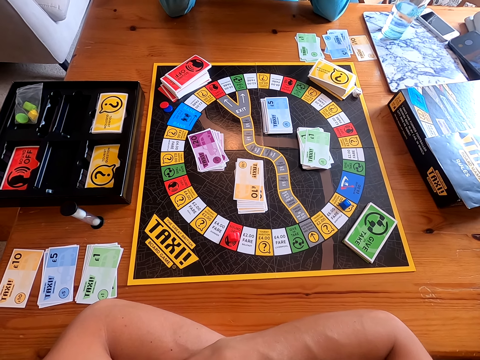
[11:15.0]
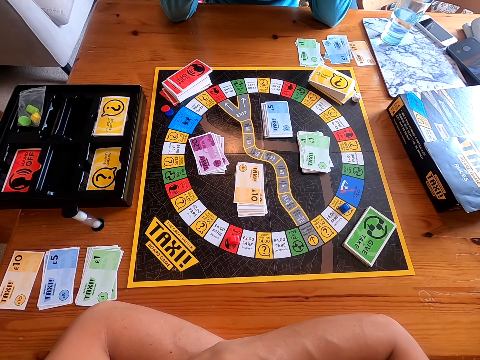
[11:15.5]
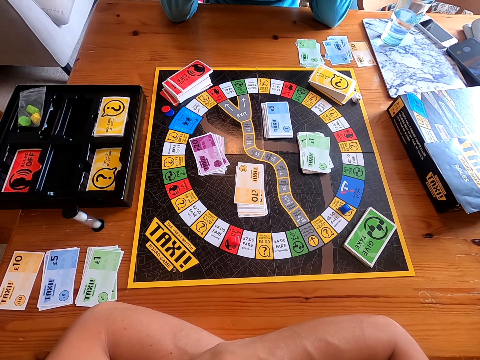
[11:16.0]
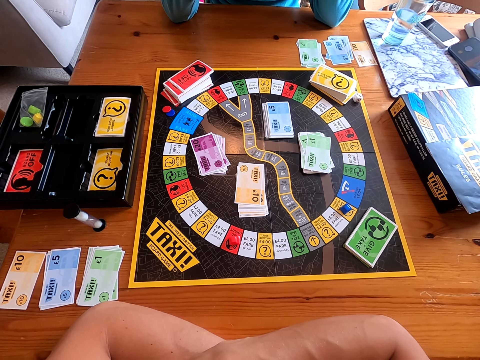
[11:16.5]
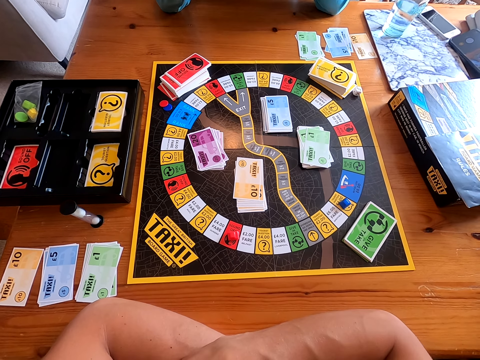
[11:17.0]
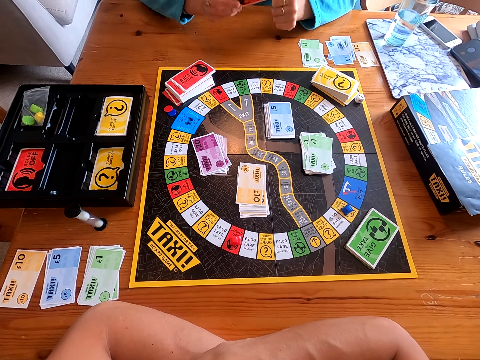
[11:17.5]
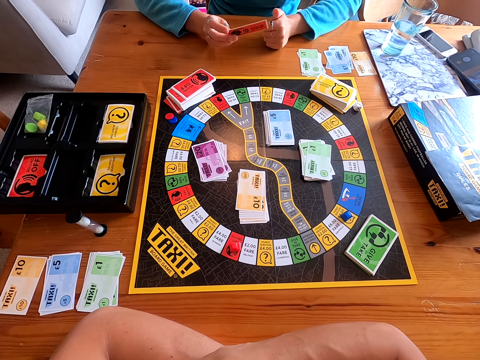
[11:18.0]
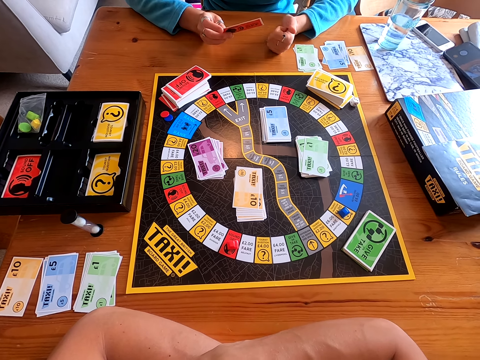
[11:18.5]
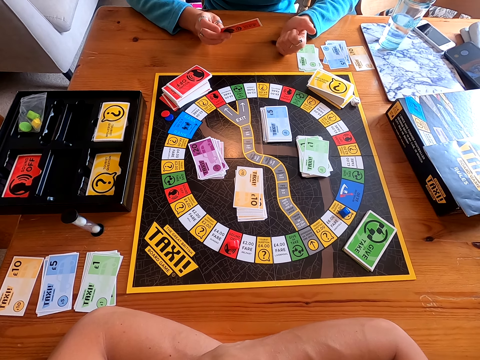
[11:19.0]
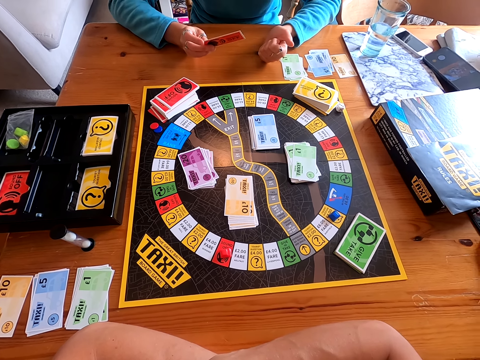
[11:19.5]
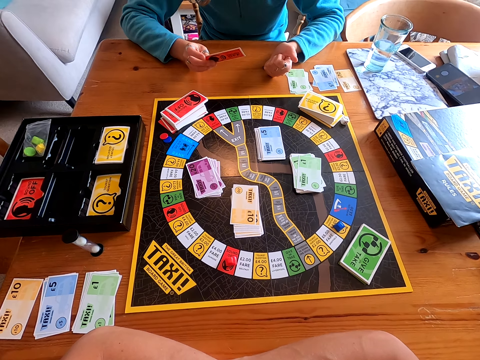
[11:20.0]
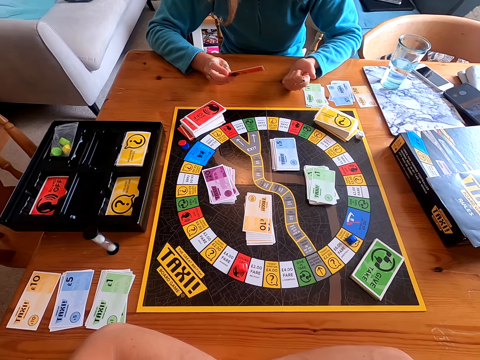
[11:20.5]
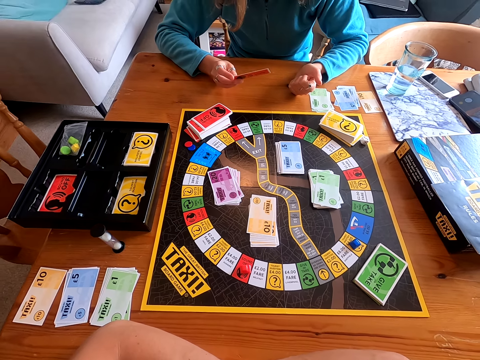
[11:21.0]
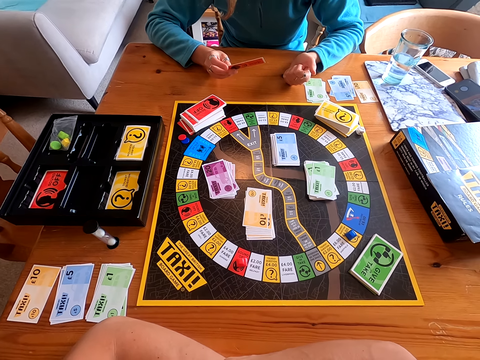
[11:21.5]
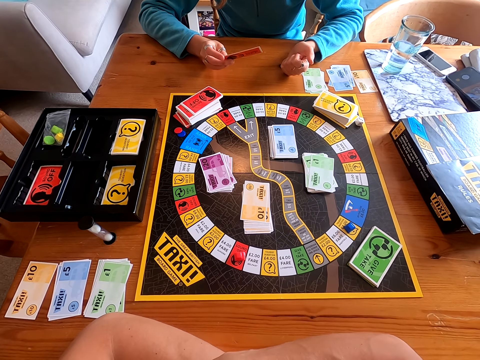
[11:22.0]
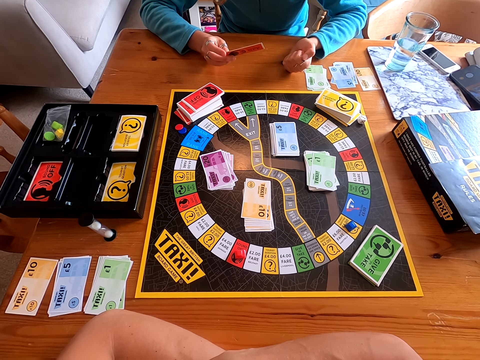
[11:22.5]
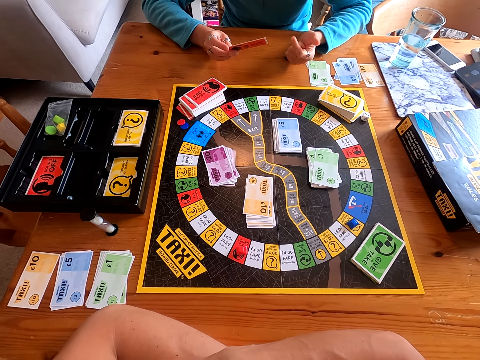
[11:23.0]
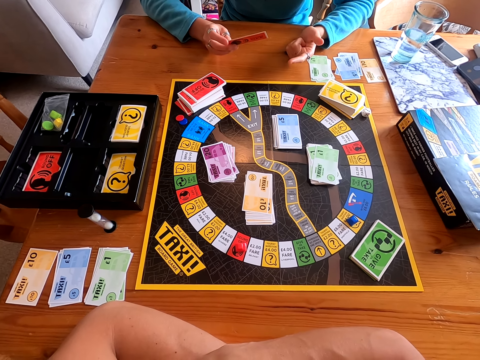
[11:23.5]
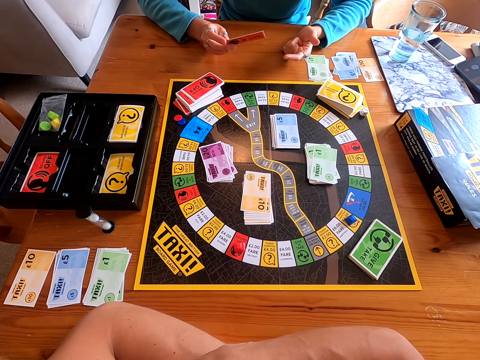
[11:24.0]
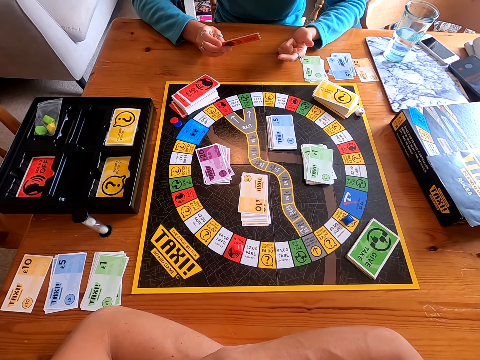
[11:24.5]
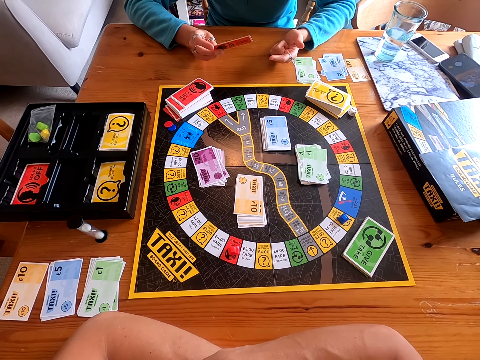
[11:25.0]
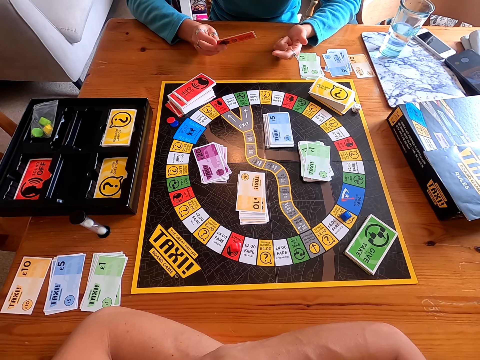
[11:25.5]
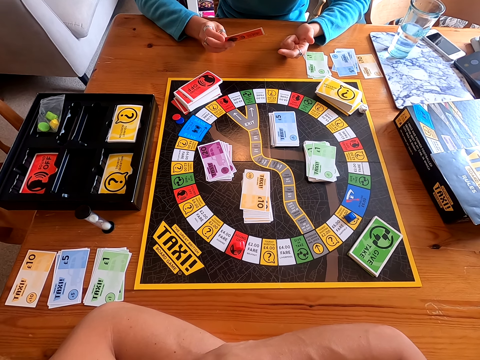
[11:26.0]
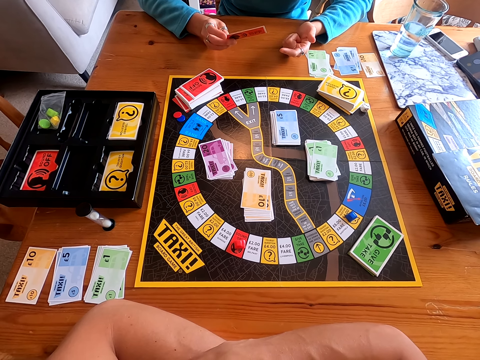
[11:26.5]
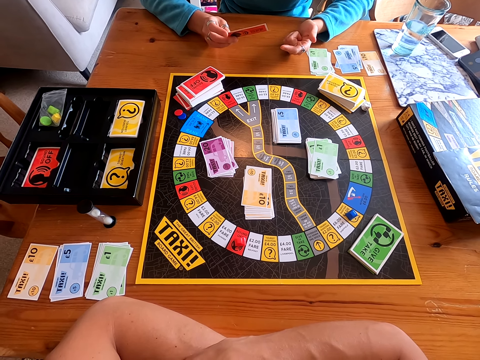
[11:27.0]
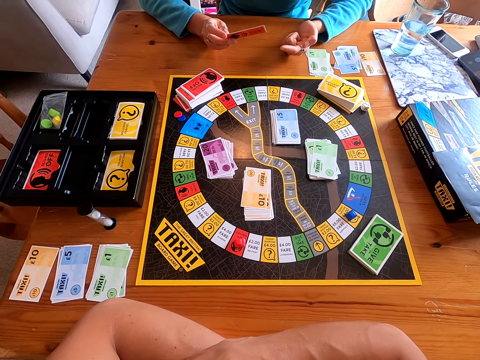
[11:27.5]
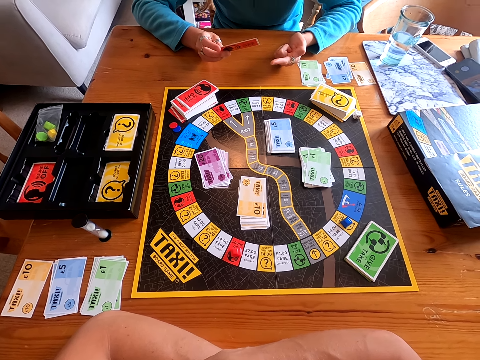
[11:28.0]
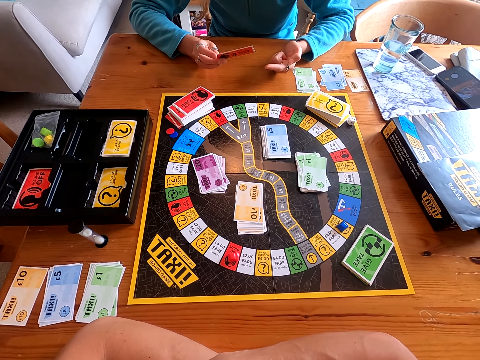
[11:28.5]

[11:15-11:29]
A lady holds a red card with the right hand.

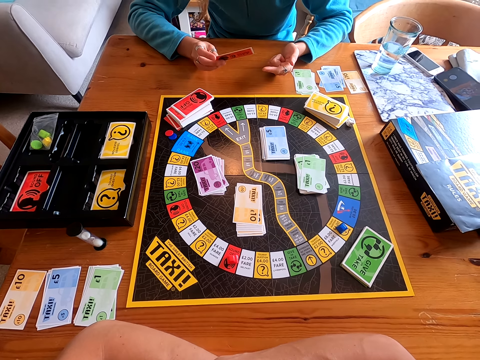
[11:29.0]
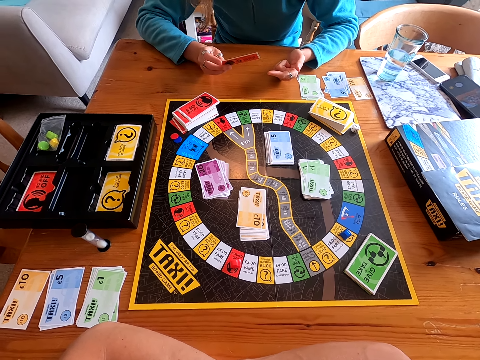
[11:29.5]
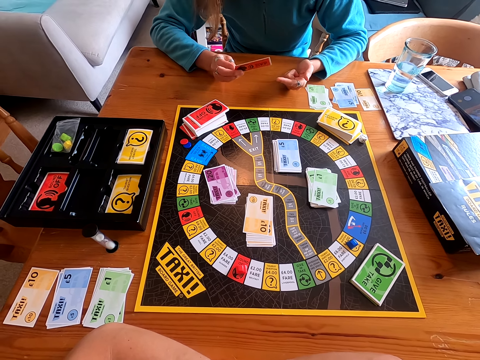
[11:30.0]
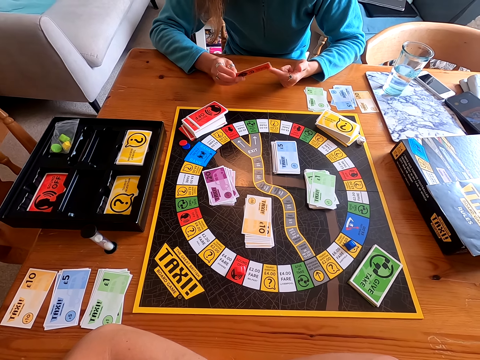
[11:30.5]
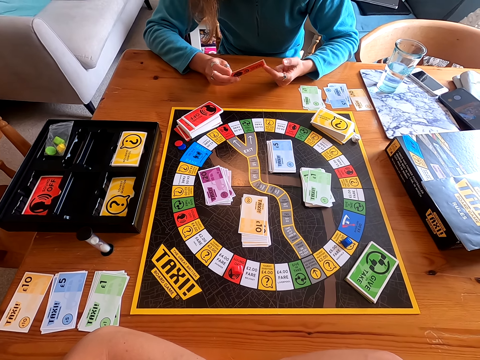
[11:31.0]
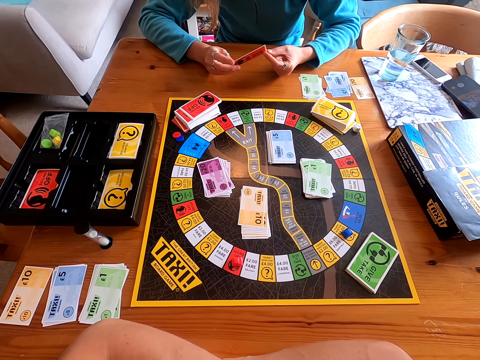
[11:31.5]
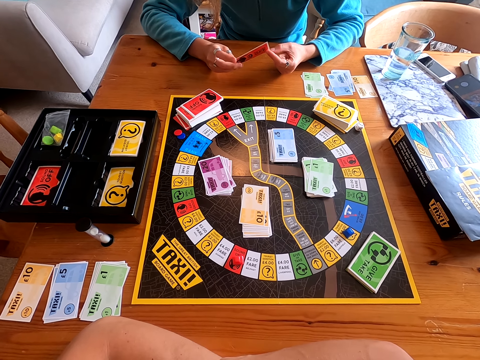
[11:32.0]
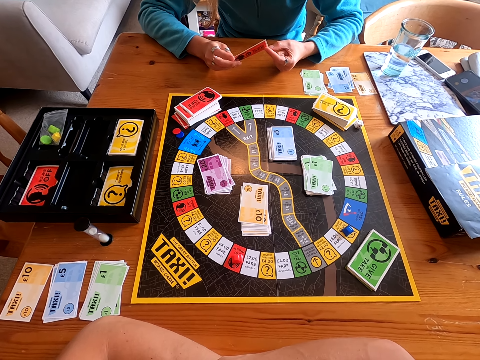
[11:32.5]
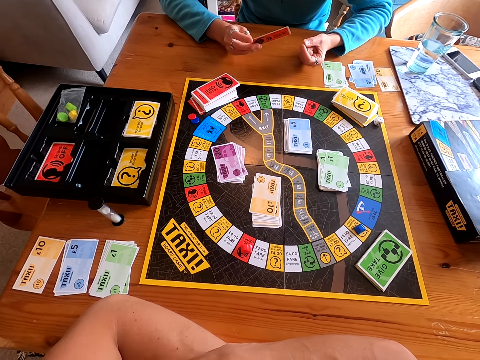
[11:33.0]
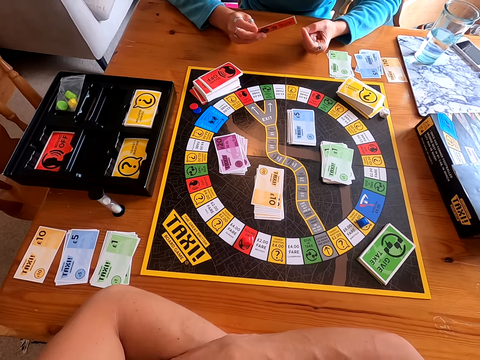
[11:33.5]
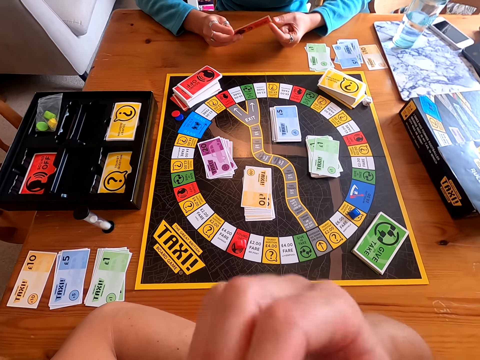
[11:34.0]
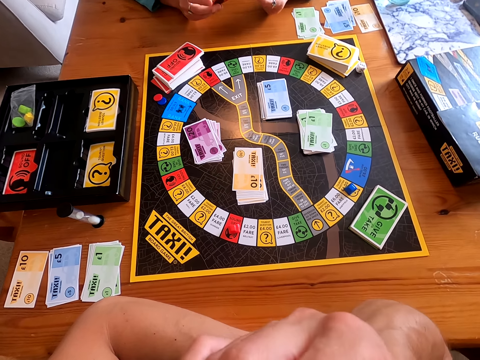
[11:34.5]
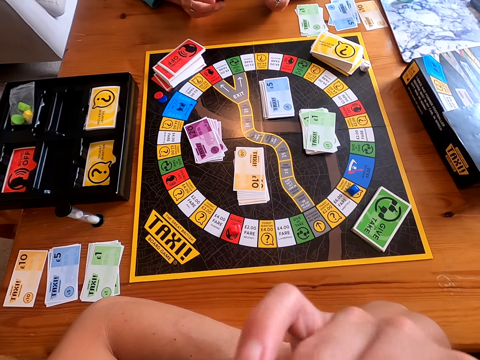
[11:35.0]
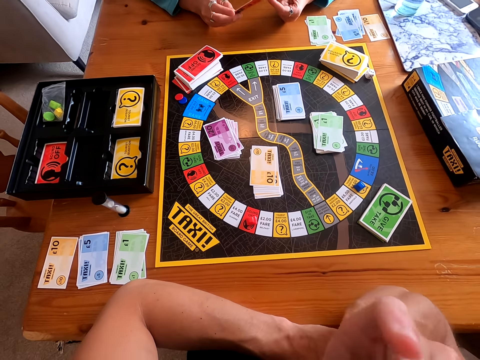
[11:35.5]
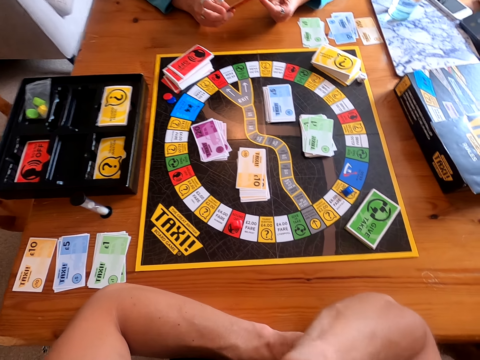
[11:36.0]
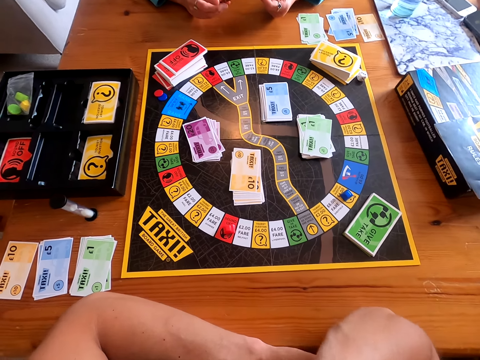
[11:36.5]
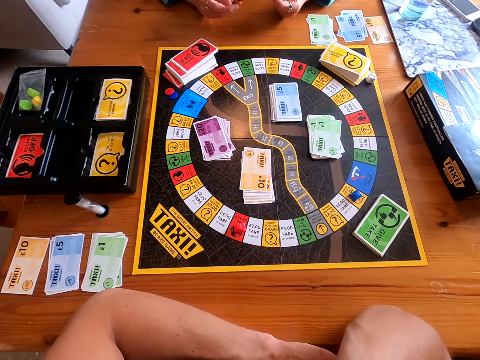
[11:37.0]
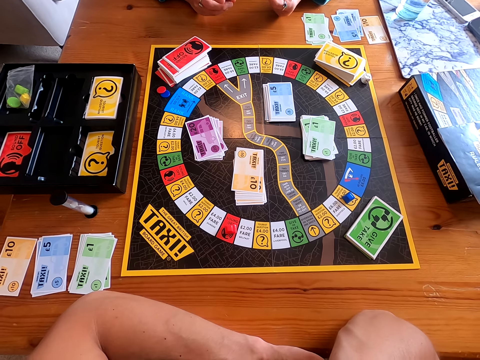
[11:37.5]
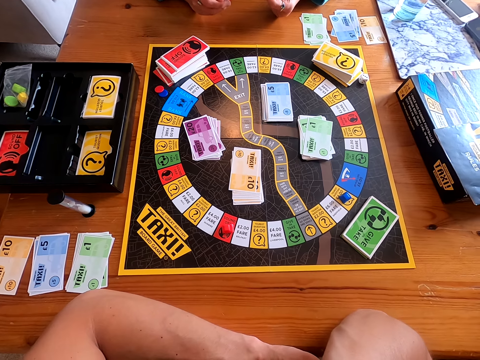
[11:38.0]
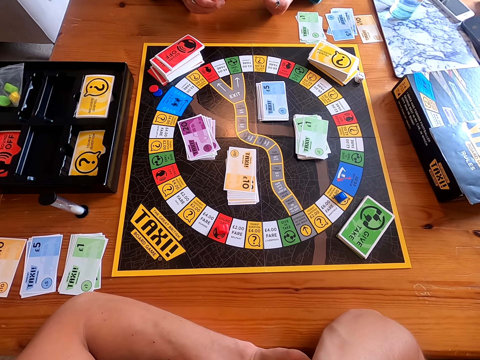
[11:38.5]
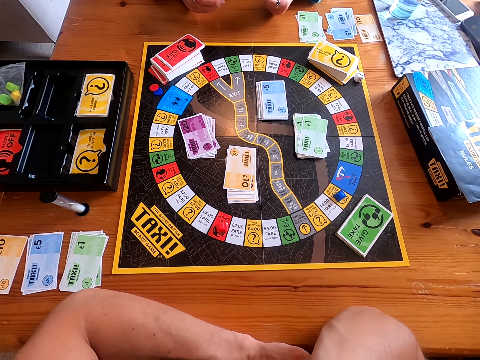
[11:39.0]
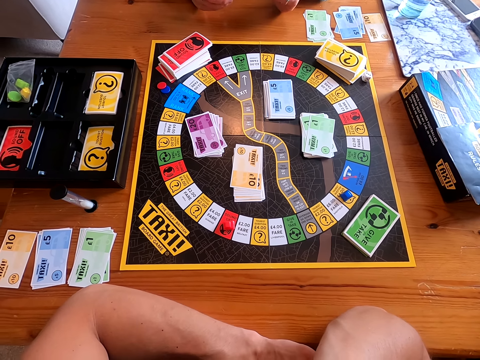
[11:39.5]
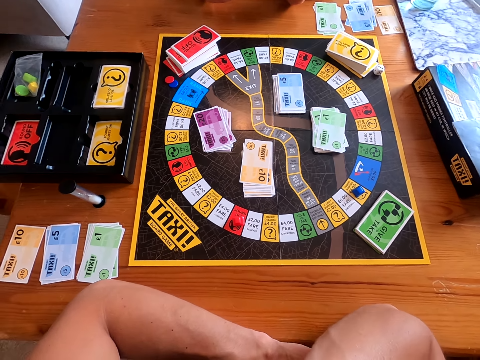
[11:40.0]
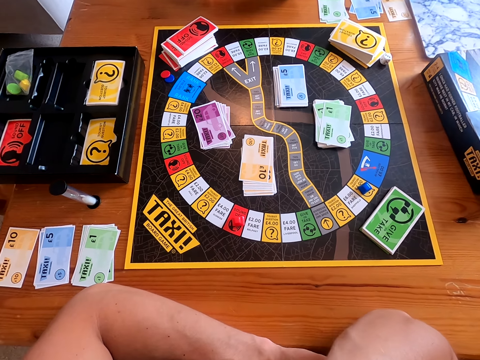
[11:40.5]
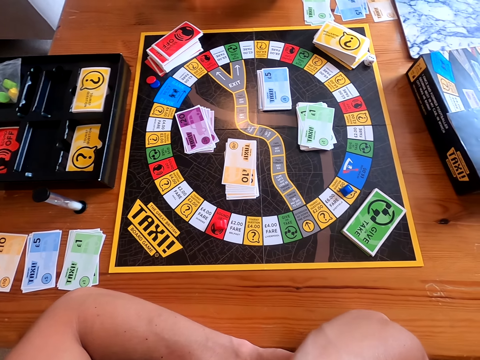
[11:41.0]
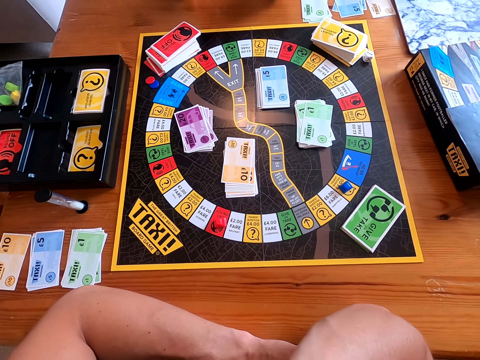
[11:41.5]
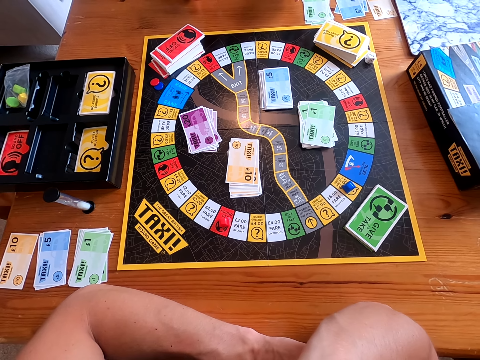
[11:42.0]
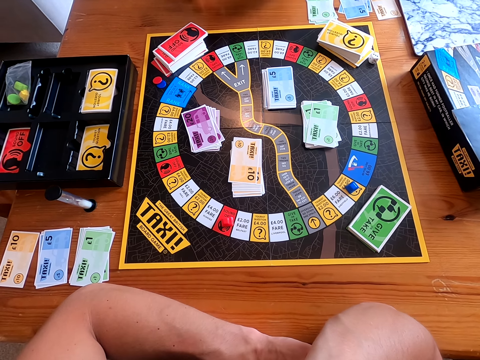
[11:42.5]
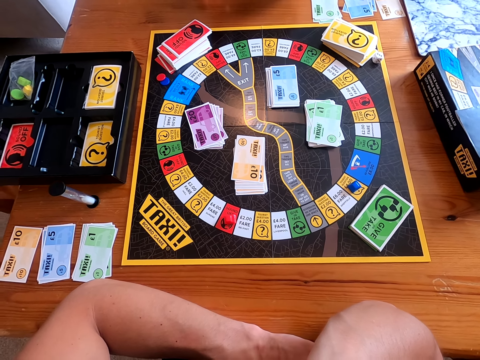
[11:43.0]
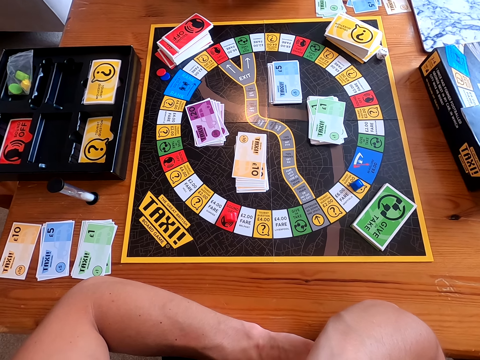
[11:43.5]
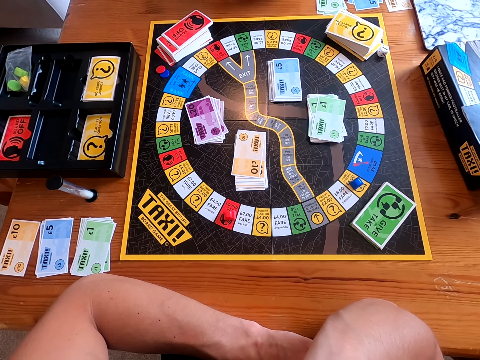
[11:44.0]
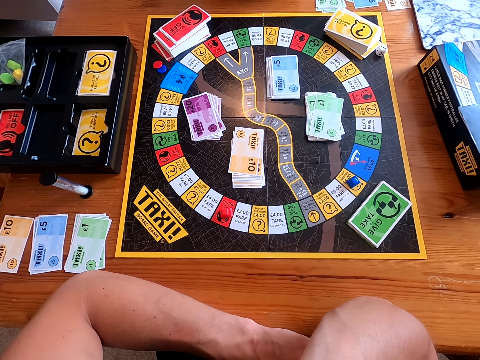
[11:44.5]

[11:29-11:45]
A lady holds the red card with both hands. The lady releases the left hand from the card. The lady holds the red card with both hands. The lady speaks to the camera wearer. The camera wearer speaks to the lady.
